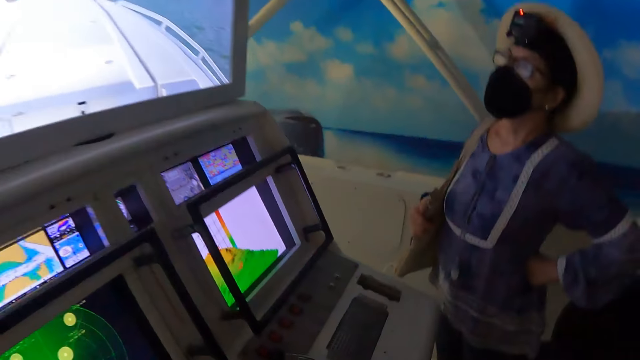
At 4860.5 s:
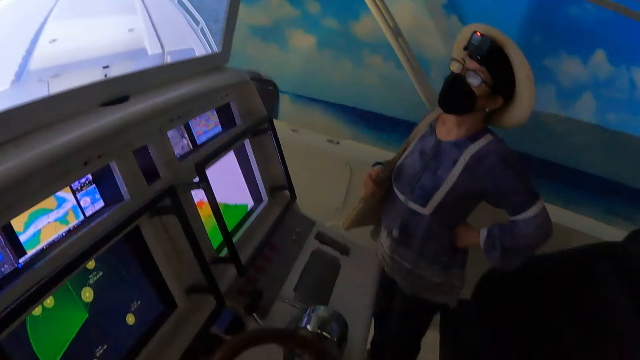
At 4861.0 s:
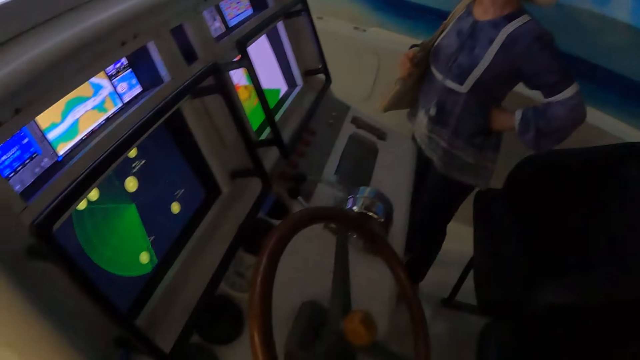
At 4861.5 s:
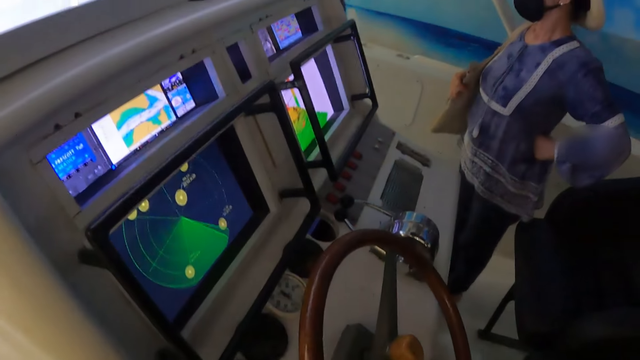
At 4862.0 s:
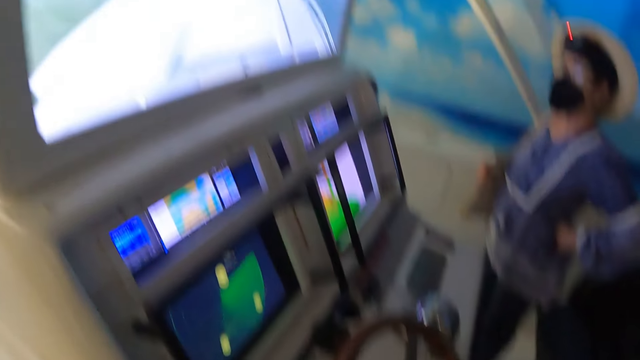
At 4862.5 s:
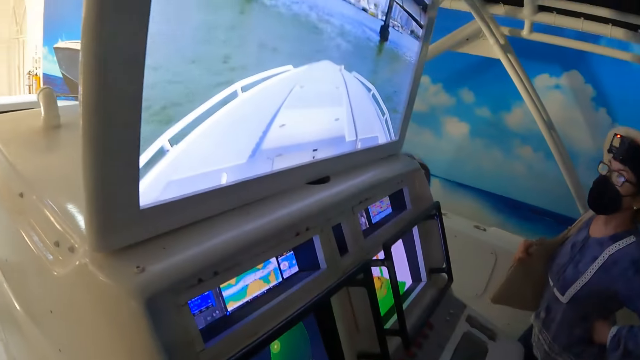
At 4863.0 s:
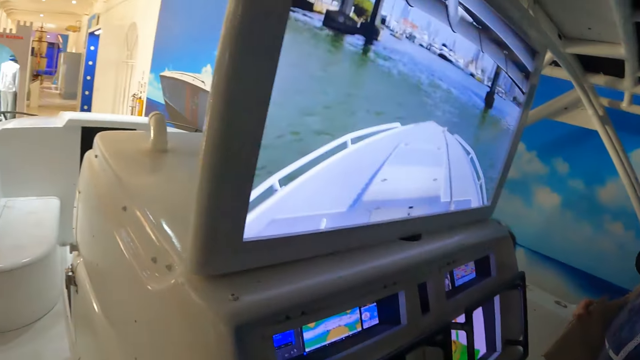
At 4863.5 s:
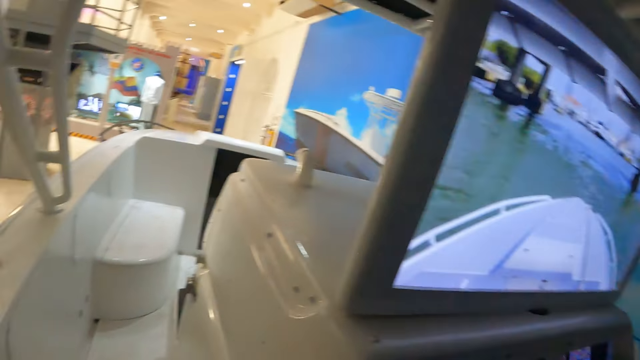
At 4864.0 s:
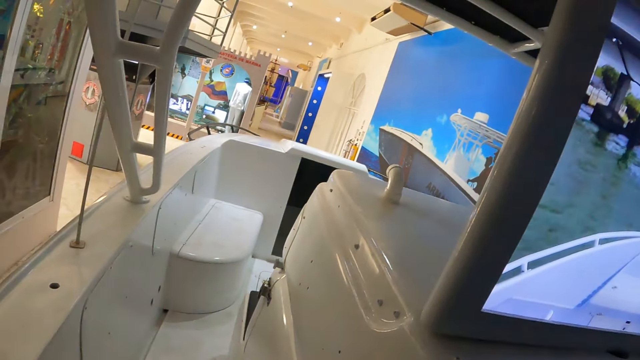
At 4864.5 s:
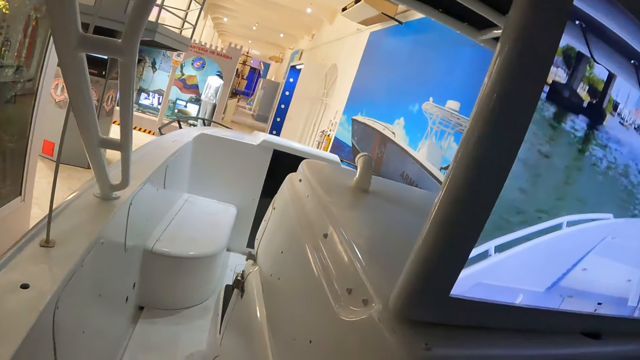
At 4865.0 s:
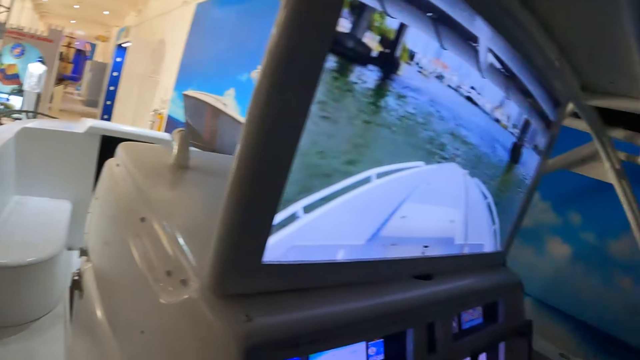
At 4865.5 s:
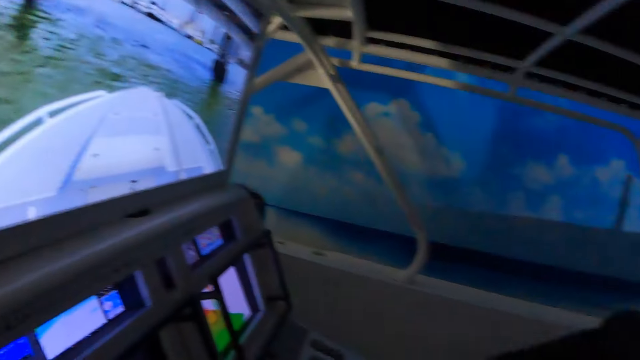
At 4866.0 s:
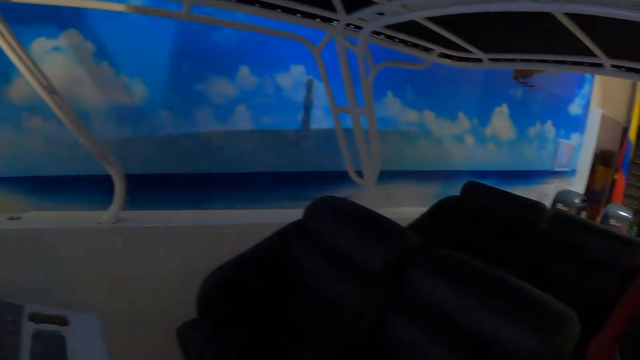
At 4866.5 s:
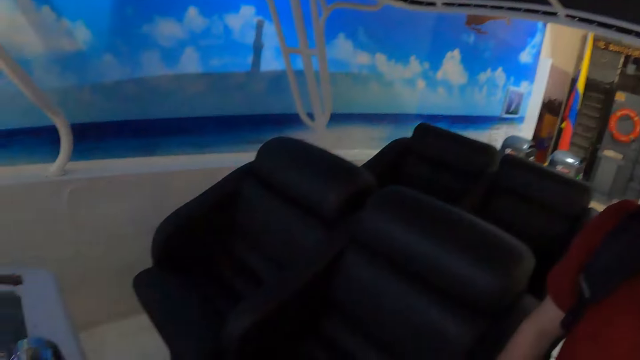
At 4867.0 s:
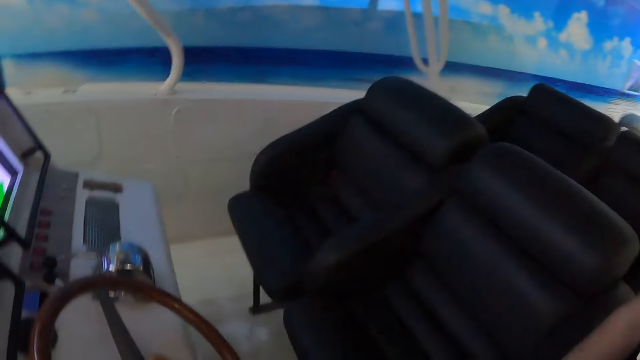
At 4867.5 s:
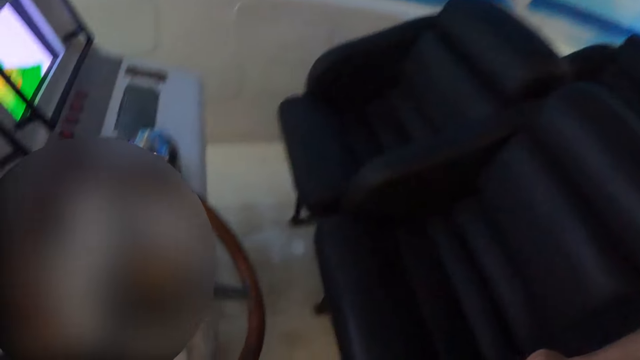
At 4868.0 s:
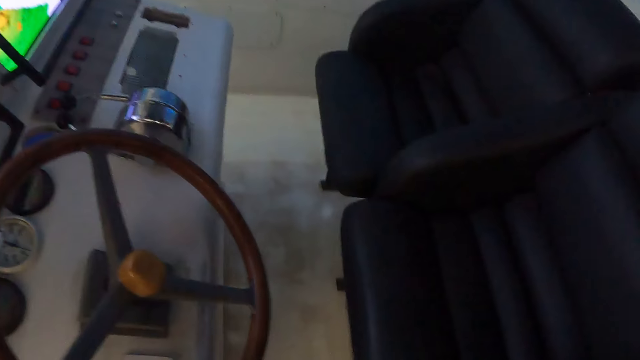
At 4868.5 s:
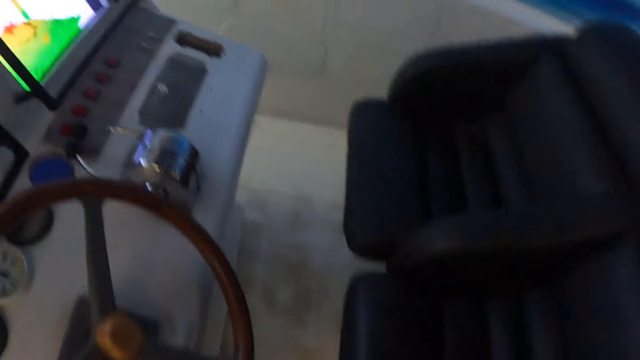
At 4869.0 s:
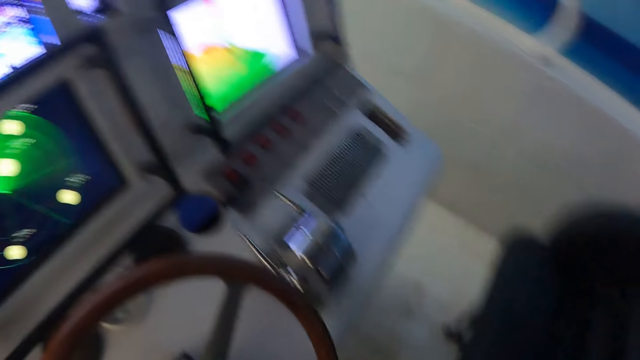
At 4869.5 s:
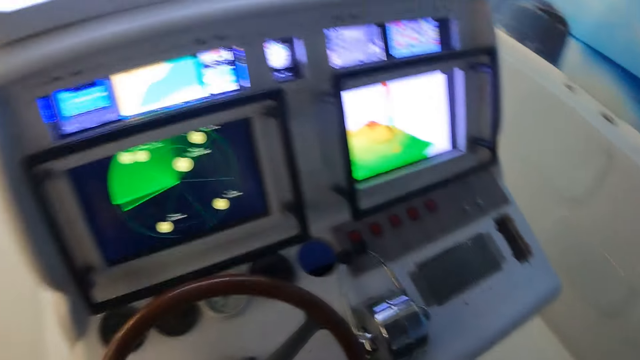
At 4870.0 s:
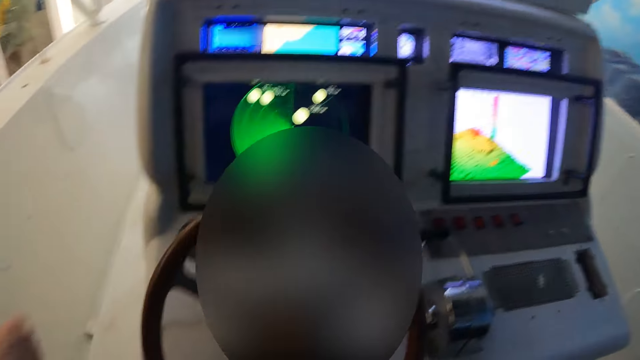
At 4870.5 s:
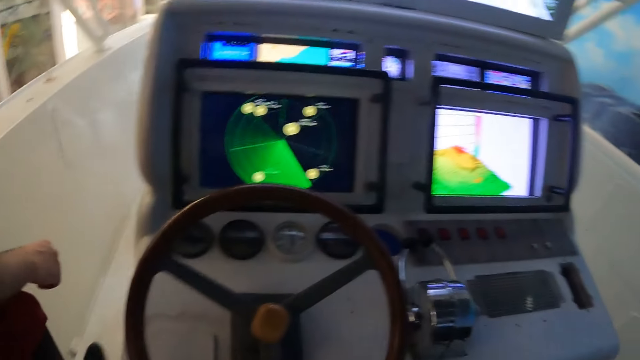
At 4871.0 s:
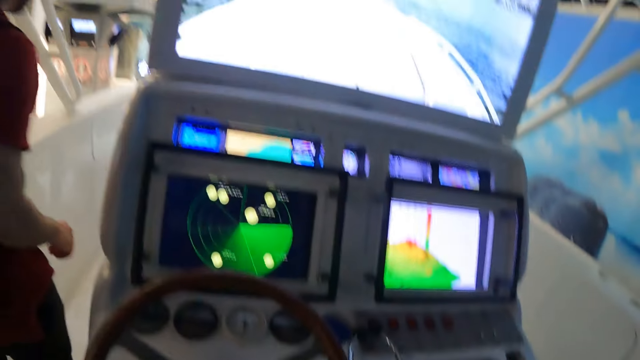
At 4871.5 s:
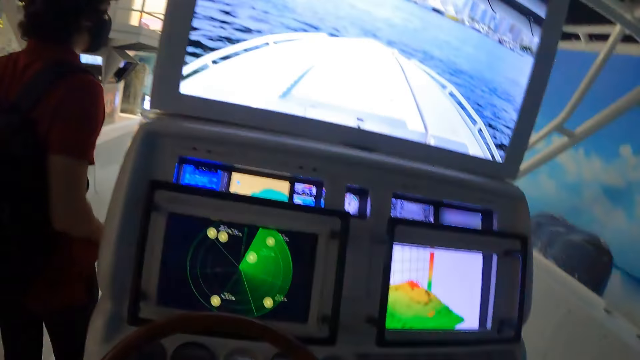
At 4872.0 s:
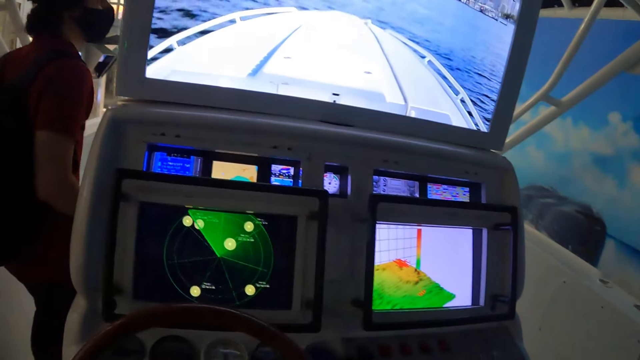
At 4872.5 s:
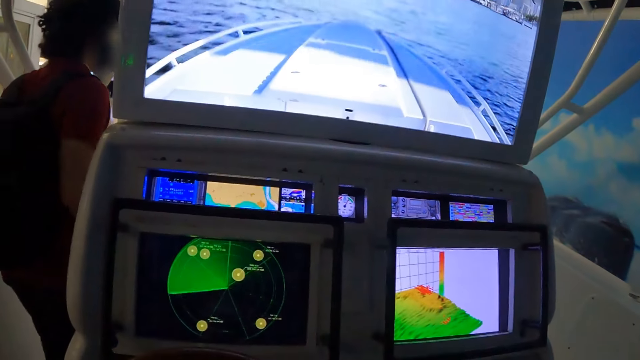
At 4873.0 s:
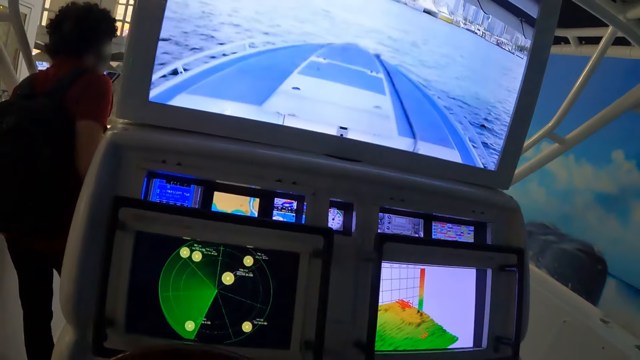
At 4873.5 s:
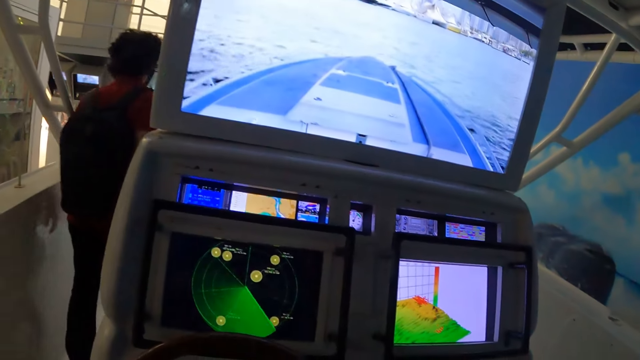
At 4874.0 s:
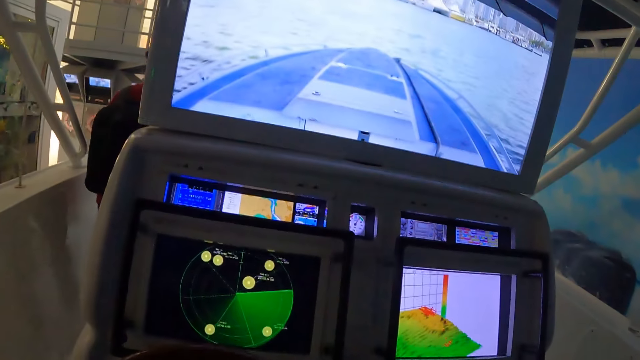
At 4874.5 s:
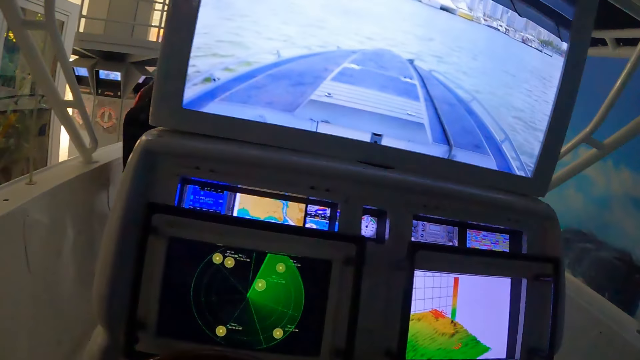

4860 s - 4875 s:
A woman moves around. A man looks around. The camera wearer looks around the ship. They sit on a chair. The man walks around. The camera wearer looks around. They sail the ship on water.

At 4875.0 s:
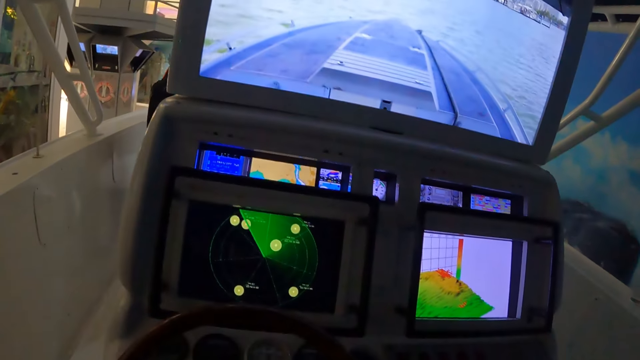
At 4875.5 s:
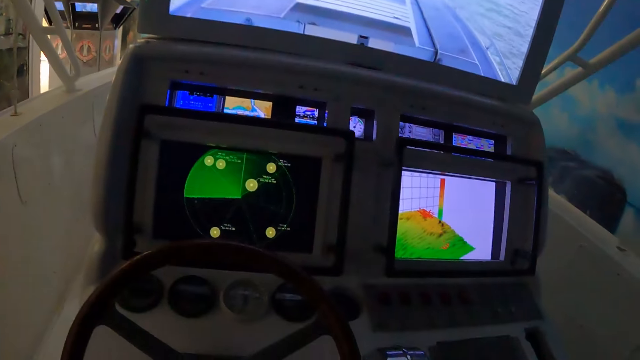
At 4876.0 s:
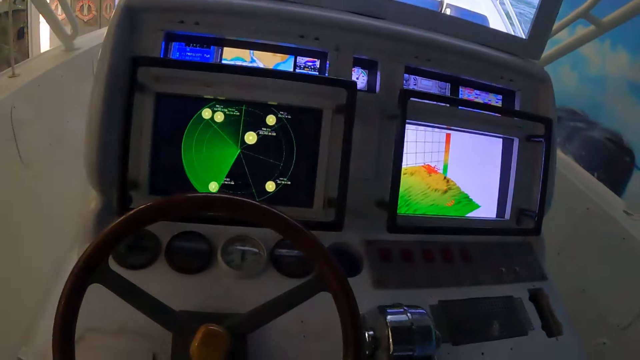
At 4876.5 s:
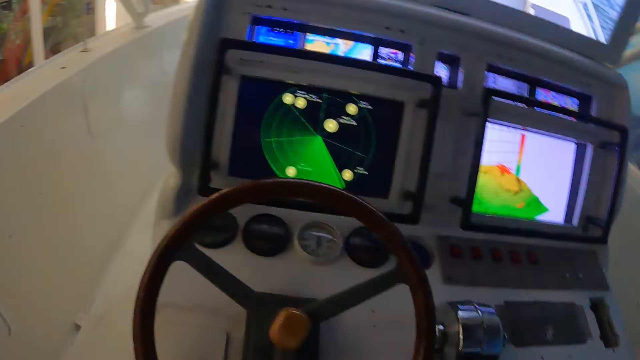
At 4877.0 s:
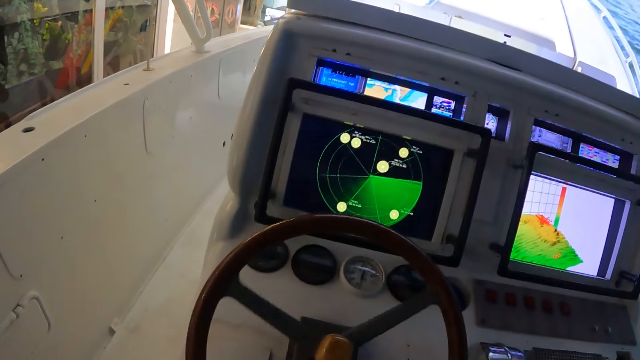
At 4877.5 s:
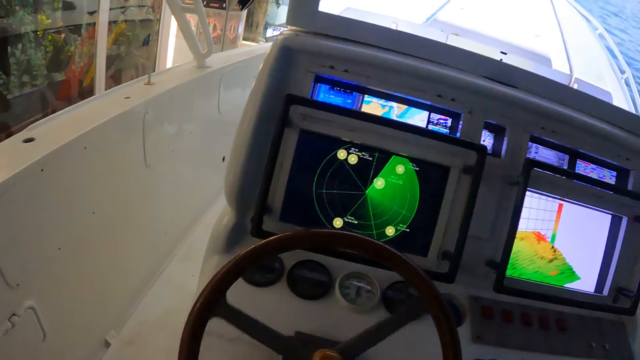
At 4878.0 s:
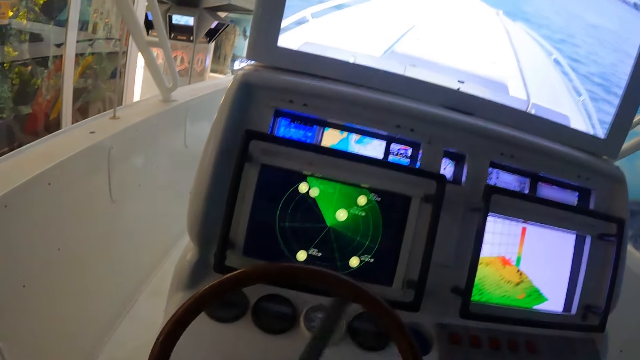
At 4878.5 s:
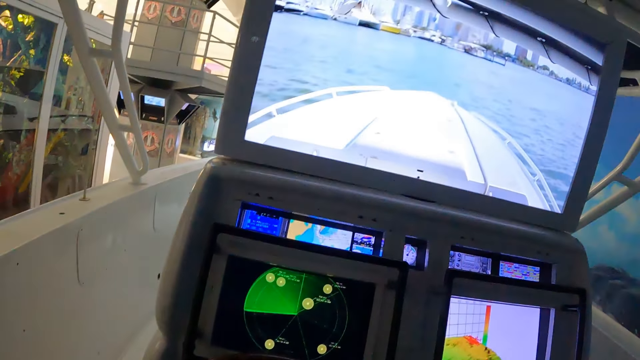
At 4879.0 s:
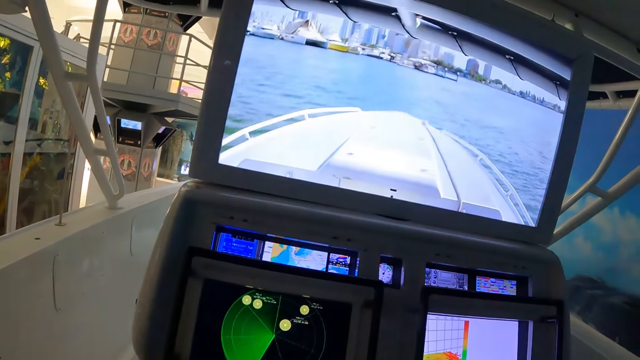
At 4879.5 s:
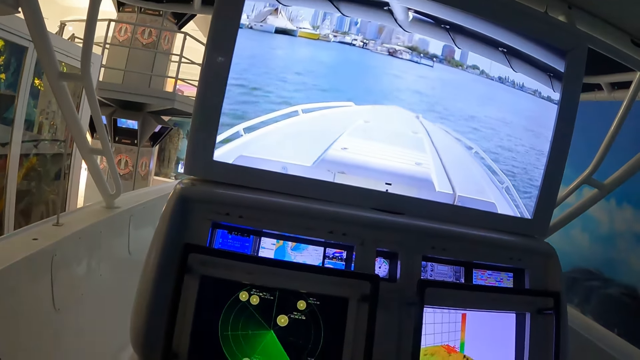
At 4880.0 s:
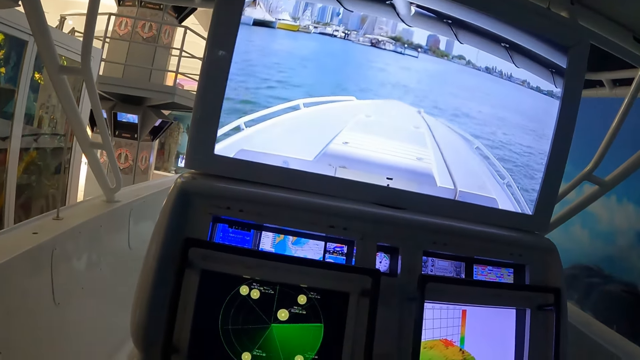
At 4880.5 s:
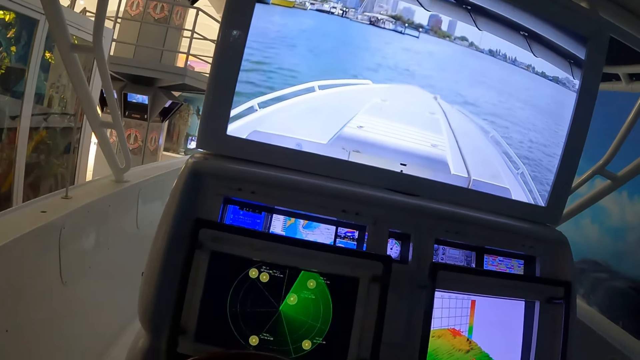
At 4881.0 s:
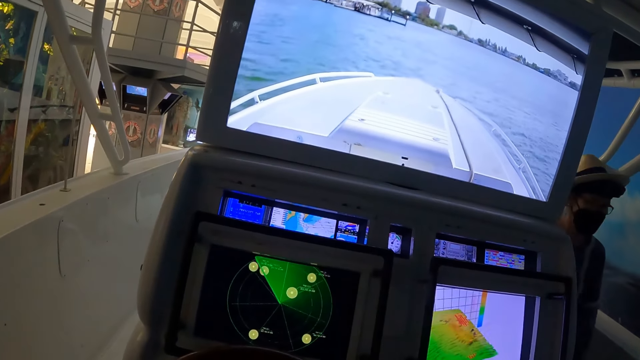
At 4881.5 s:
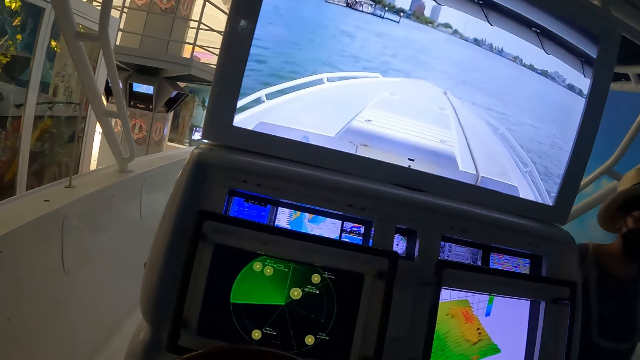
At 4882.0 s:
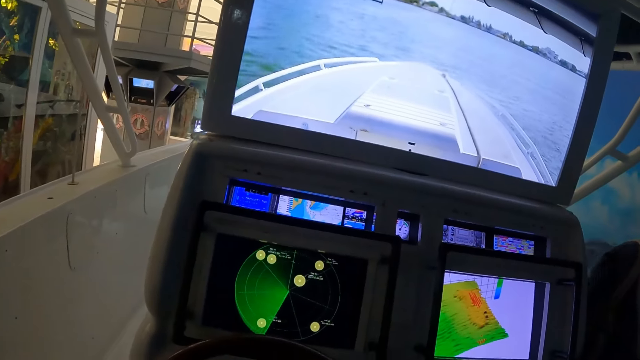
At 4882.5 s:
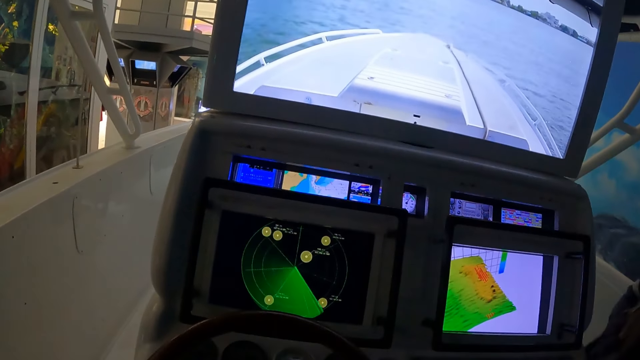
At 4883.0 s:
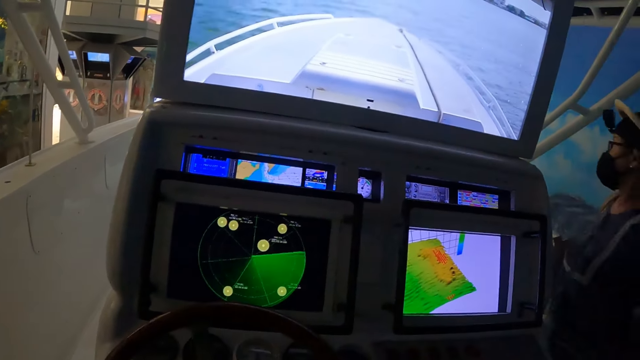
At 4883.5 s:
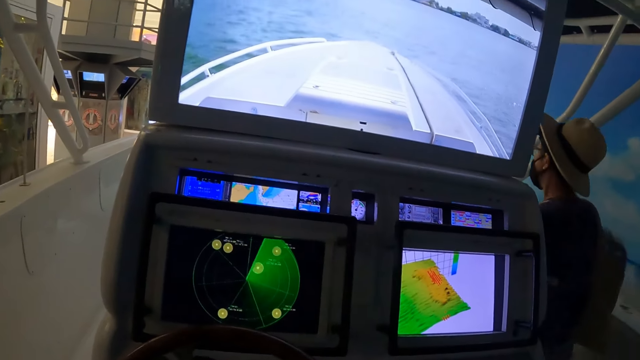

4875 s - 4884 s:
The camera wearer turns the boat steering wheel. They look at the boat dash panel. A woman walks beside the boat dash panel.
